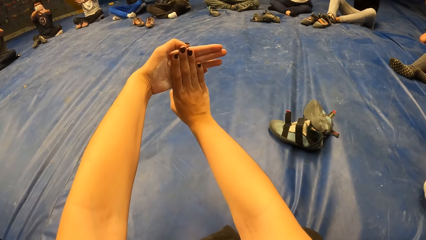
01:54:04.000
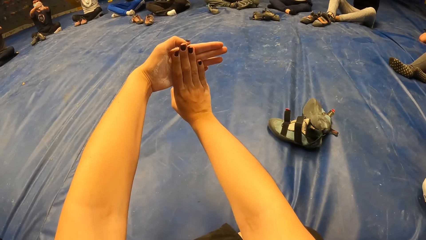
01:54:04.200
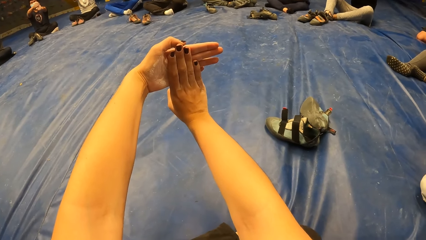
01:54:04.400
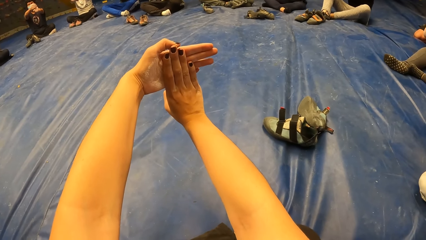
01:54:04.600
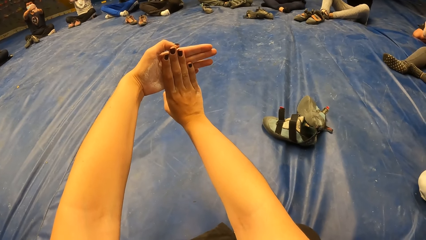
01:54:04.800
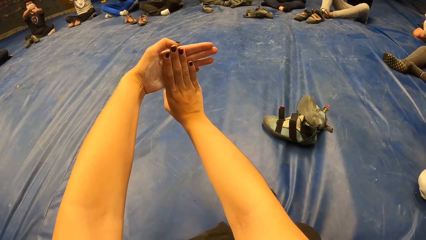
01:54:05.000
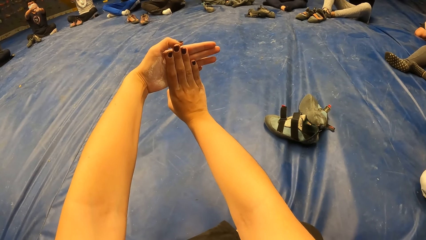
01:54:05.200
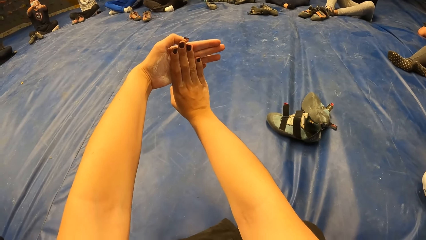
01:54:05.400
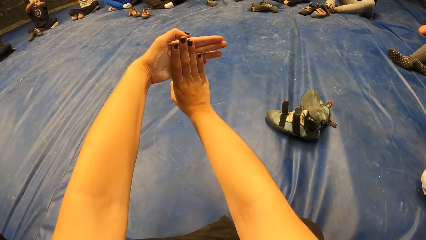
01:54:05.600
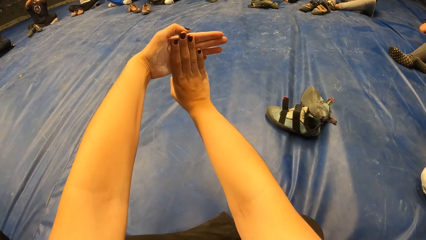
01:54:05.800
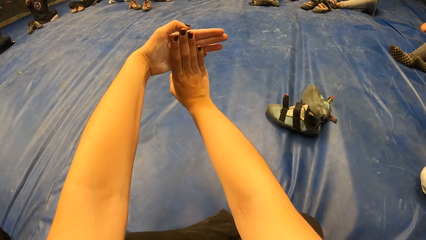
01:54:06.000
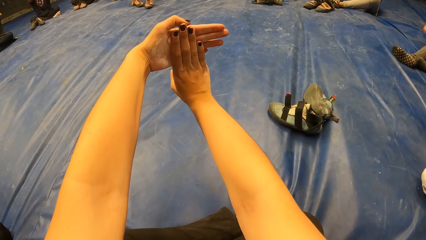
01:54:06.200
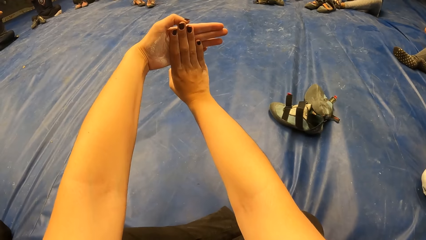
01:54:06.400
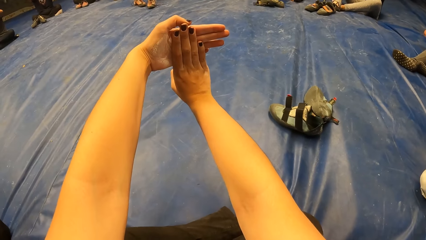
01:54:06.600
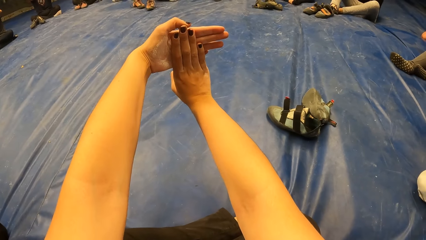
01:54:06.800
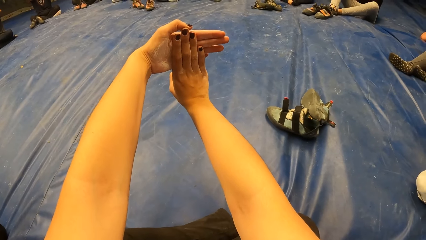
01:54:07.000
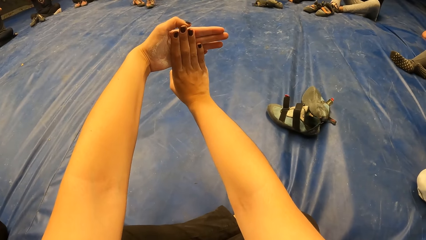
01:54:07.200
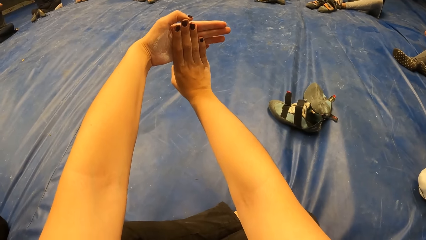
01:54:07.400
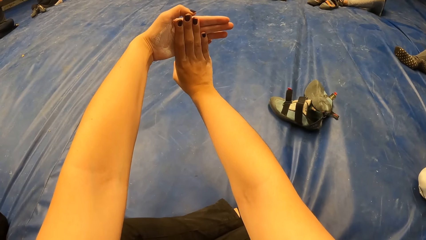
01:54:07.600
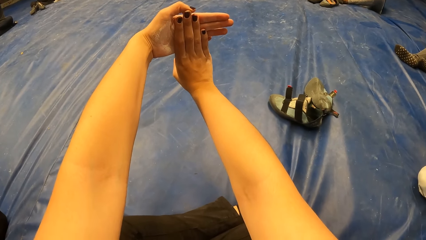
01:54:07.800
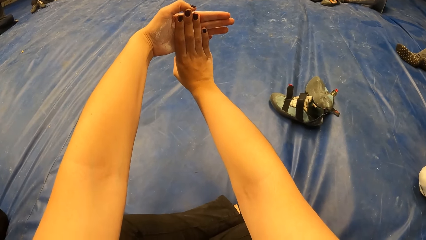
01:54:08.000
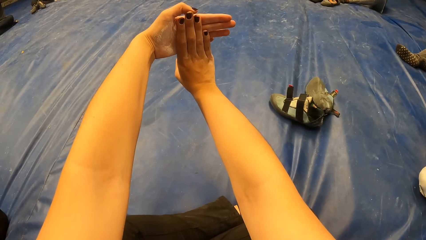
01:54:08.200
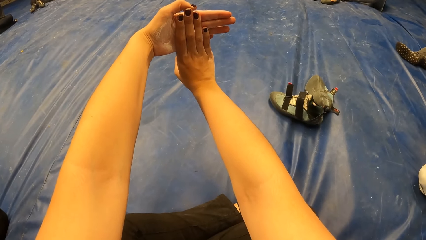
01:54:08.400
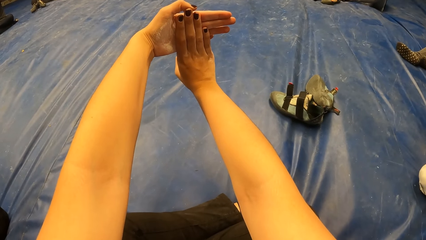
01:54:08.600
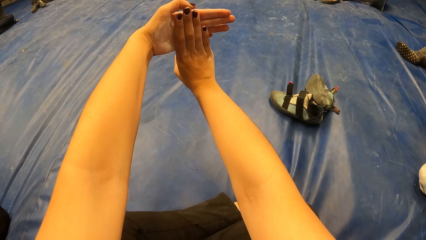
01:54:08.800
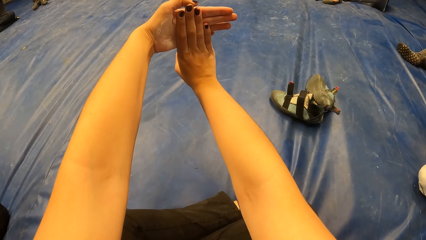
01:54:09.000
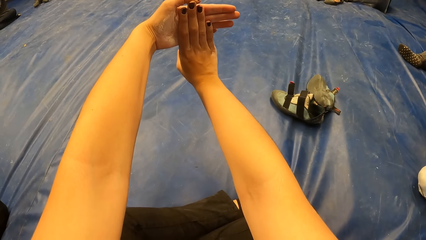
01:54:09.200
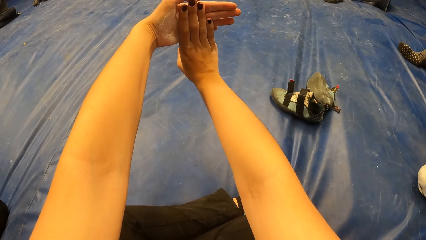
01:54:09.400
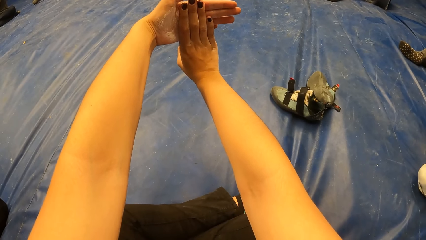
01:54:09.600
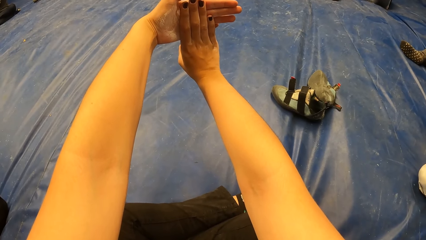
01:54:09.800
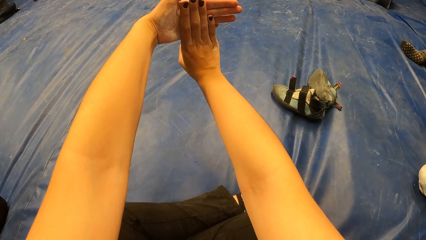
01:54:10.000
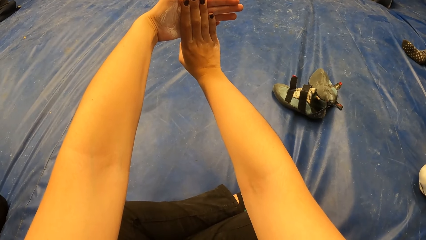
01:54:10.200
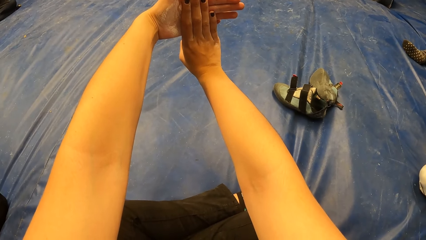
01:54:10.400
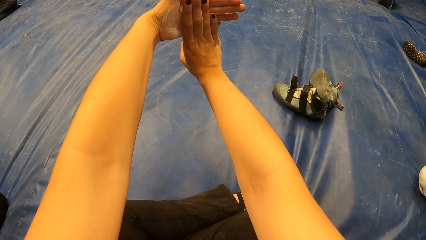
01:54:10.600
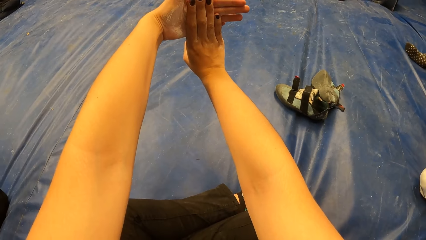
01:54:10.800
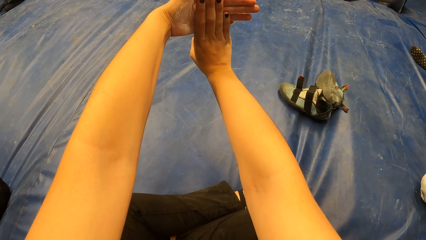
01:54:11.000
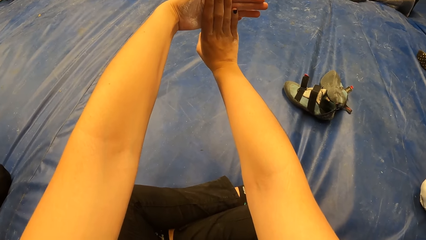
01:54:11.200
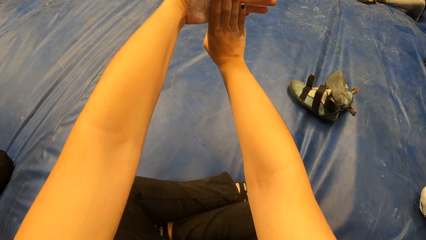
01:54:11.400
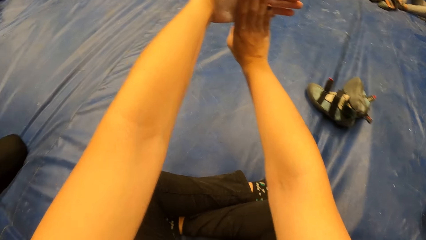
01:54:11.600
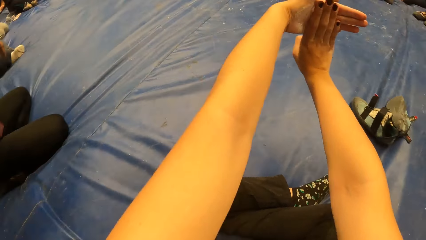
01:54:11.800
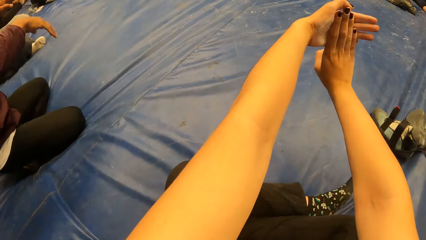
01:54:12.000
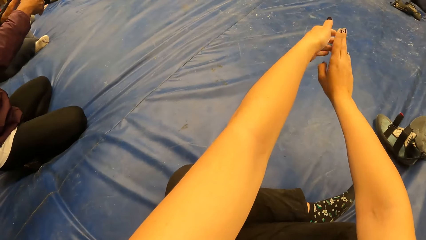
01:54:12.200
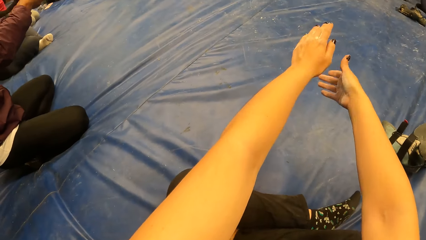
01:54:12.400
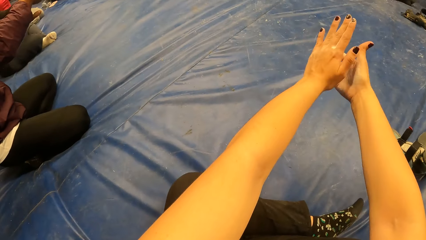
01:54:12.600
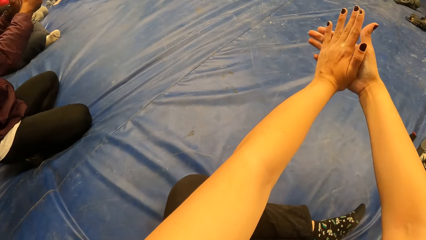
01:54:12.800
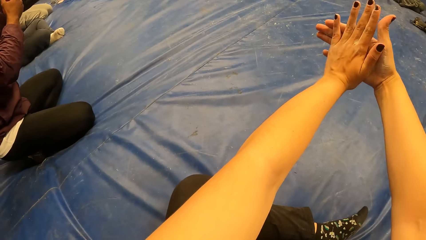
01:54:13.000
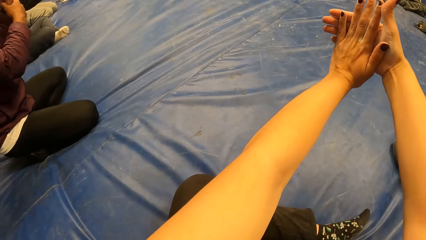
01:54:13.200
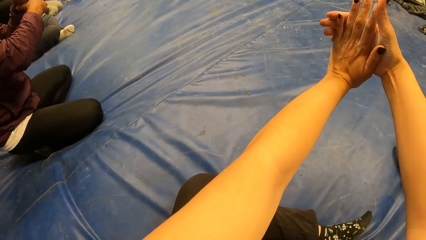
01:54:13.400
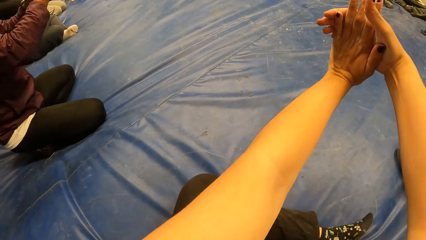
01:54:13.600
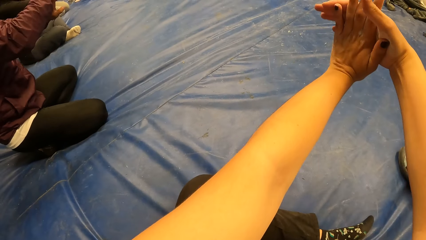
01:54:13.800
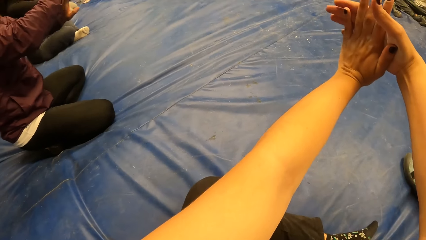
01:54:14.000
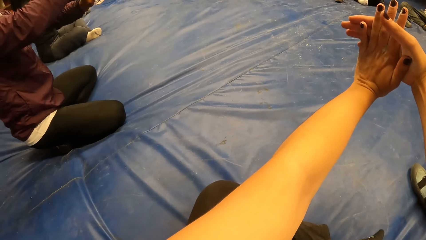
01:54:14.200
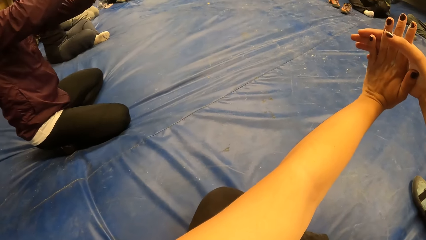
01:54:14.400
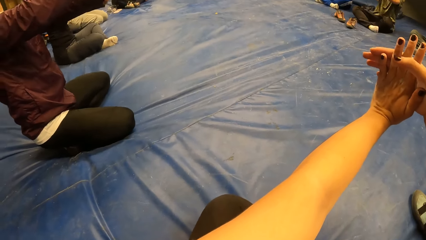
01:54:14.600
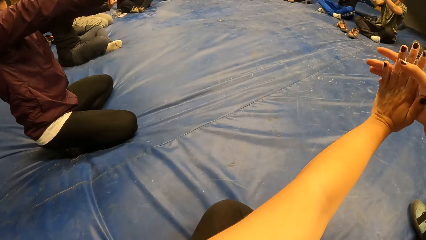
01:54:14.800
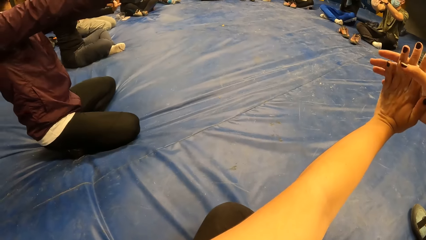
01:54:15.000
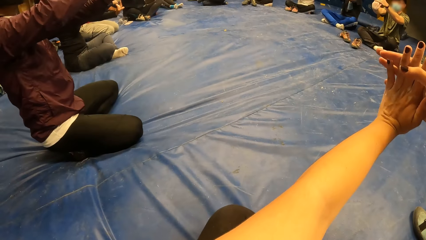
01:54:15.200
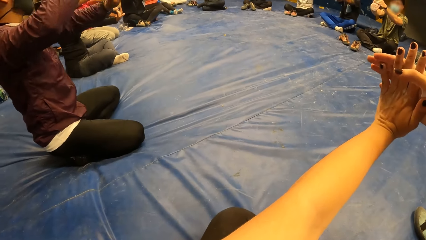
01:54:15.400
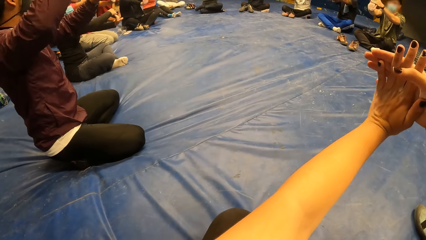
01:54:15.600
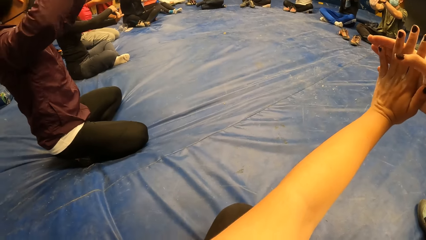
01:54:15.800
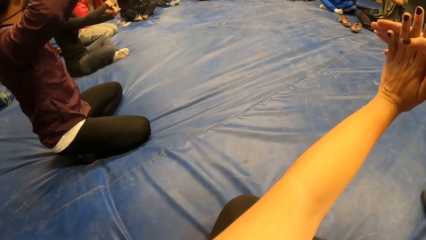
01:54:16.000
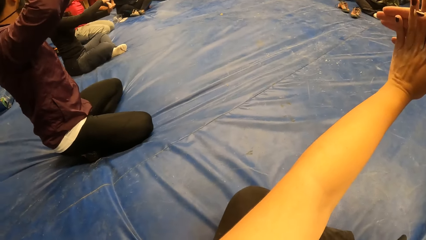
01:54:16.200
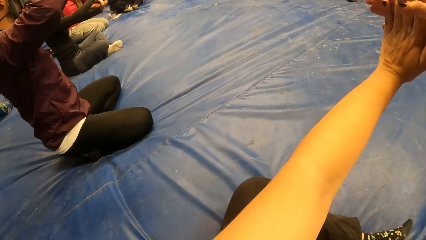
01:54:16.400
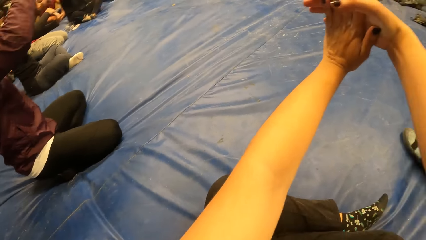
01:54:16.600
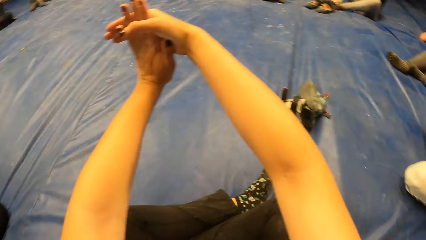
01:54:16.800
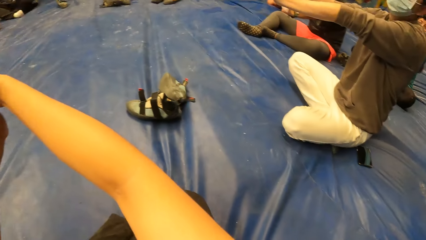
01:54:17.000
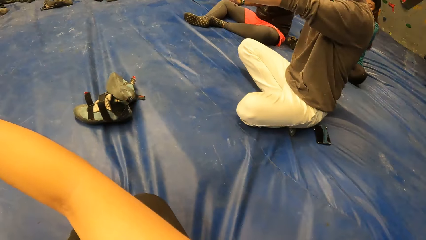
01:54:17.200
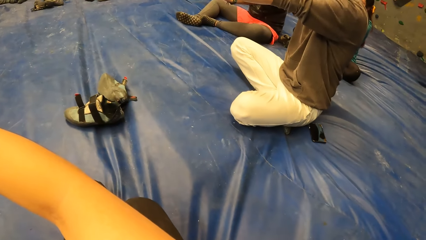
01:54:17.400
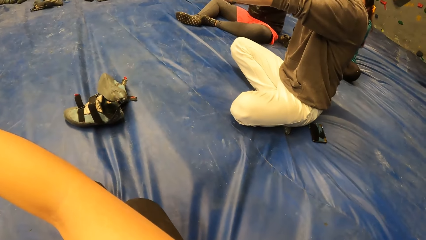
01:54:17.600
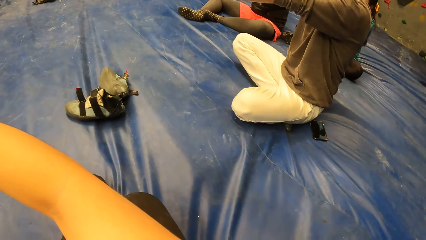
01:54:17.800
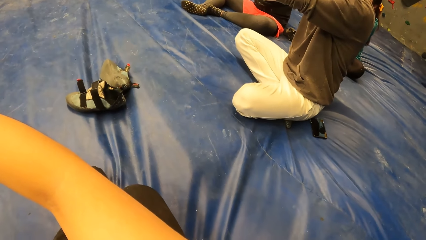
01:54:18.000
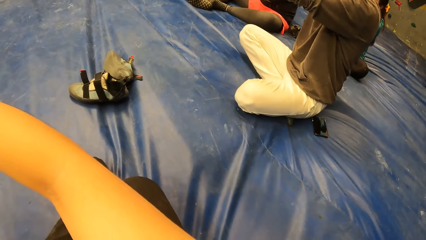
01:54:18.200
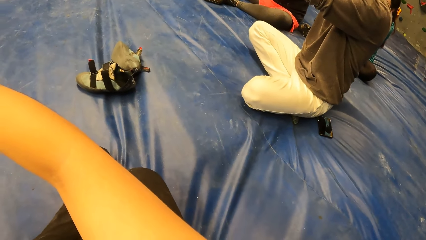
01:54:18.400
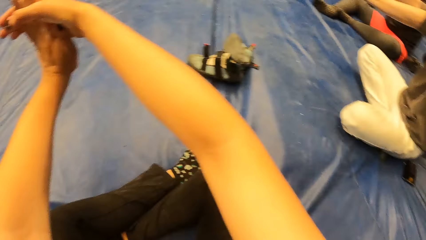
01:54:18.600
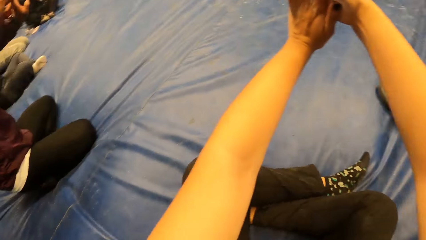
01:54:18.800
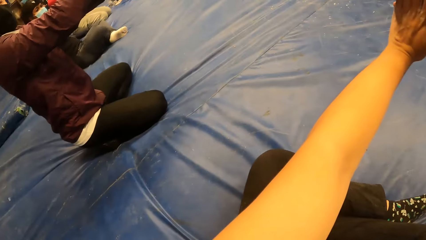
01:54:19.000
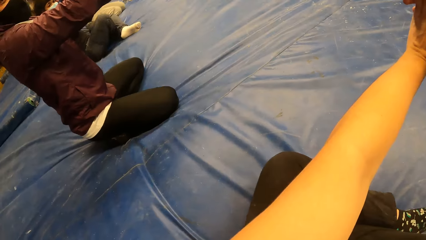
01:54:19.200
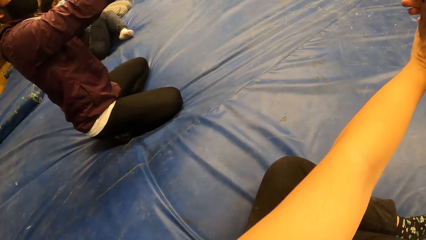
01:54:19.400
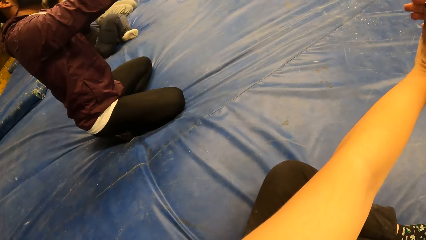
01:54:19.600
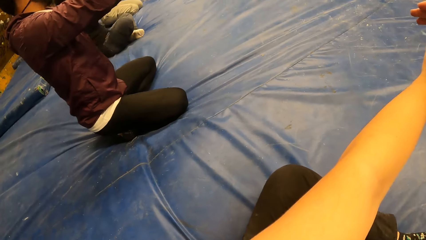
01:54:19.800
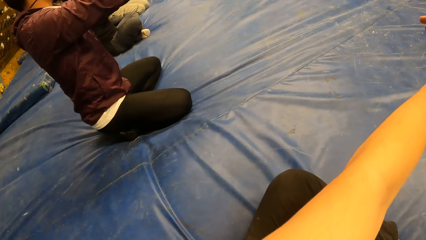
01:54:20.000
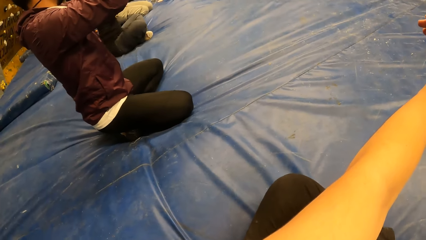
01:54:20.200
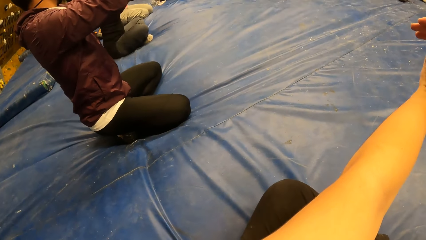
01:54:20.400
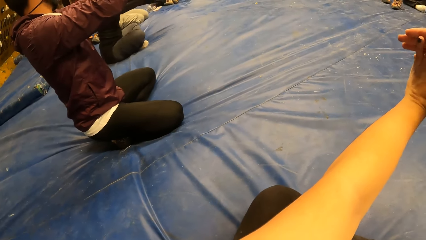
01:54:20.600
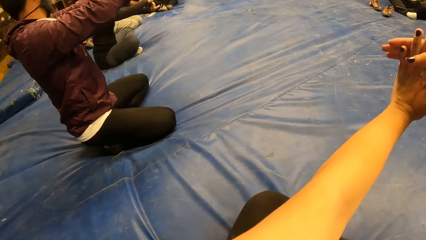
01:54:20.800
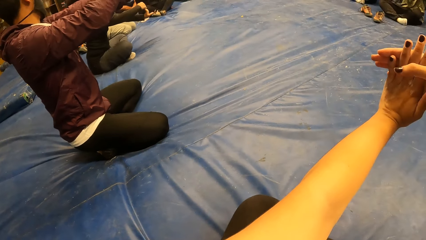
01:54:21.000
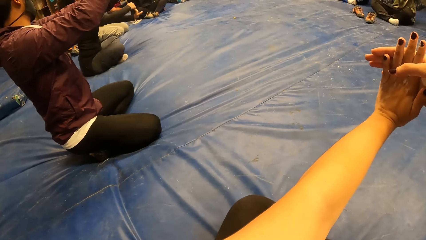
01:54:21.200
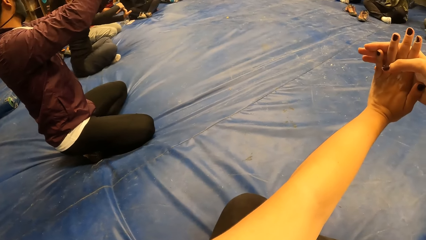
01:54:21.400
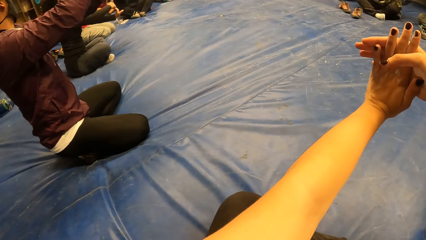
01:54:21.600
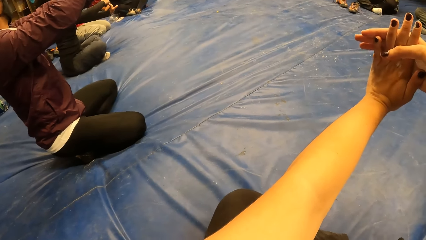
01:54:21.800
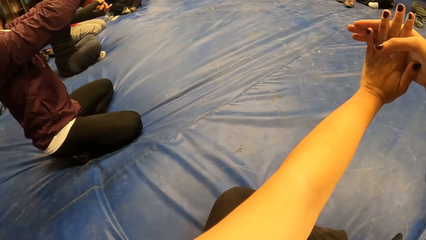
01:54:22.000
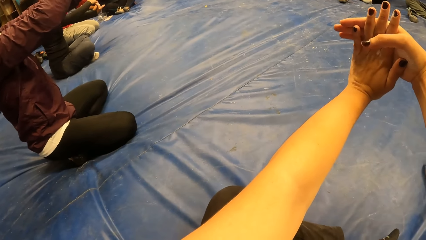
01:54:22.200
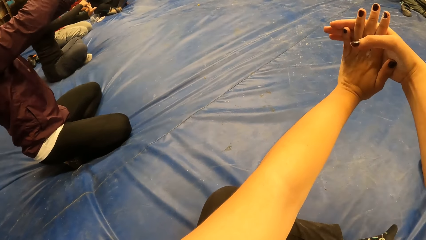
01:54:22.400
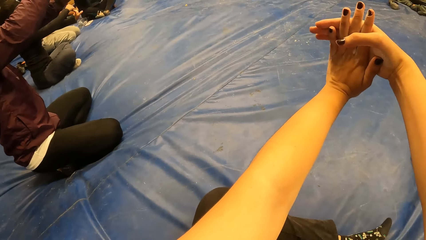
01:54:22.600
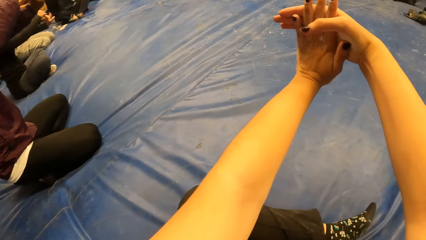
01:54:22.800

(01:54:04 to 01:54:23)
A man stretches his fingers. Another man stretches his fingers.
